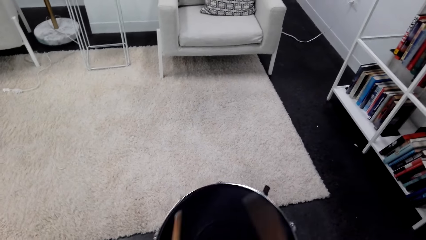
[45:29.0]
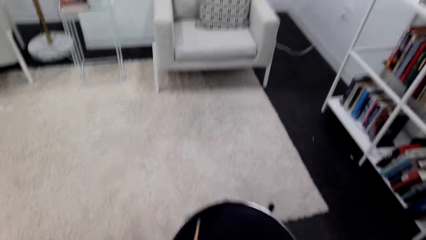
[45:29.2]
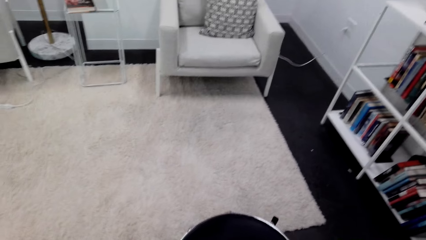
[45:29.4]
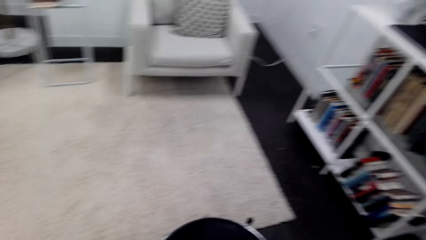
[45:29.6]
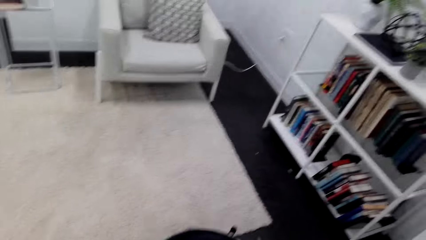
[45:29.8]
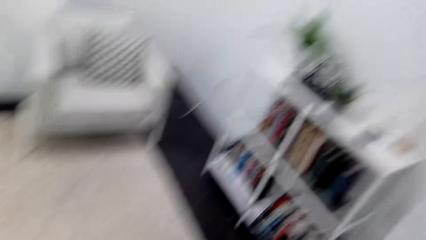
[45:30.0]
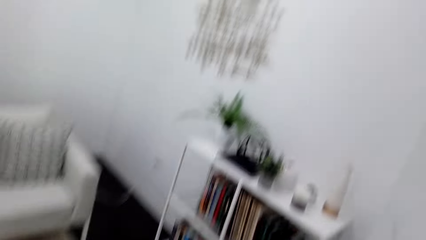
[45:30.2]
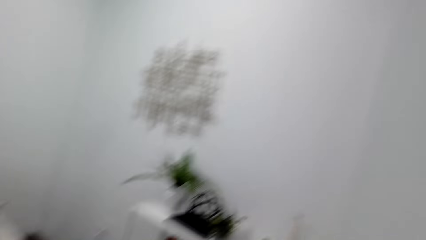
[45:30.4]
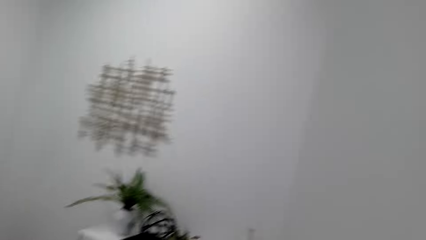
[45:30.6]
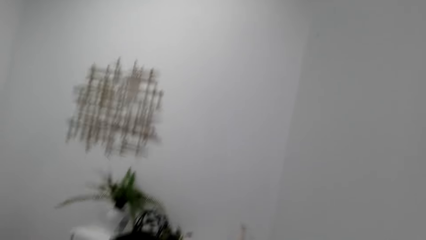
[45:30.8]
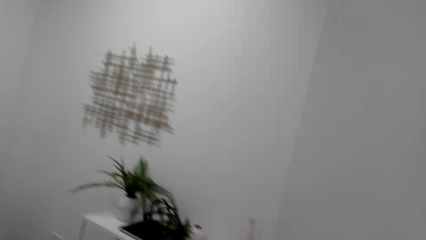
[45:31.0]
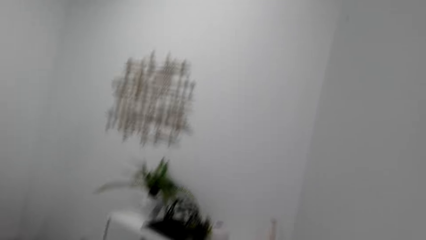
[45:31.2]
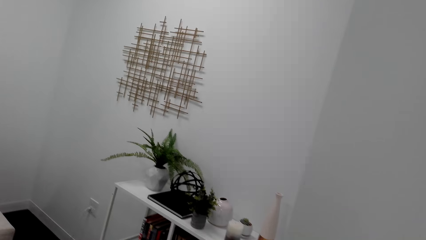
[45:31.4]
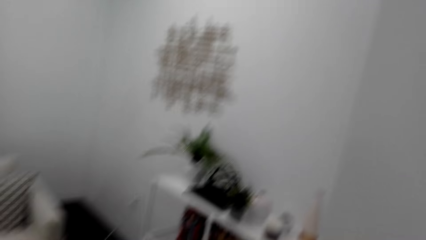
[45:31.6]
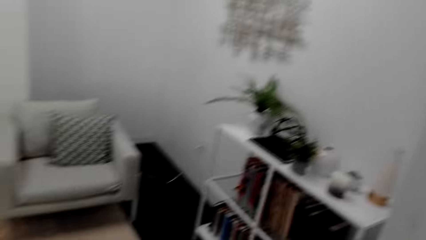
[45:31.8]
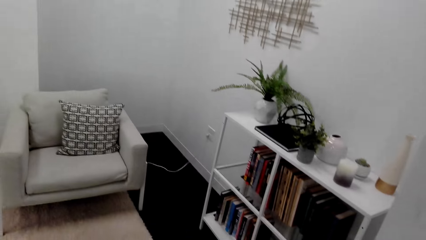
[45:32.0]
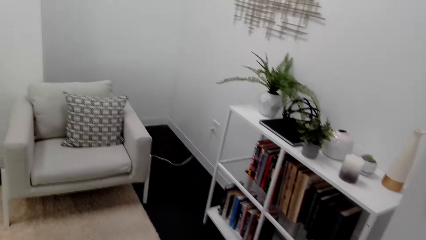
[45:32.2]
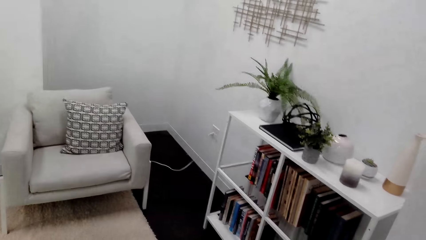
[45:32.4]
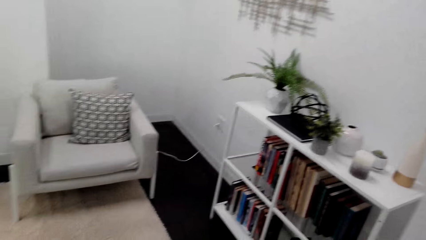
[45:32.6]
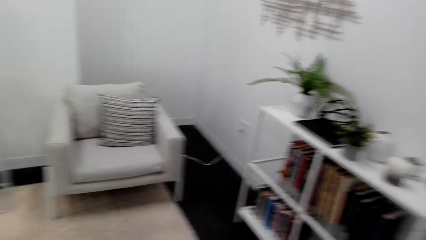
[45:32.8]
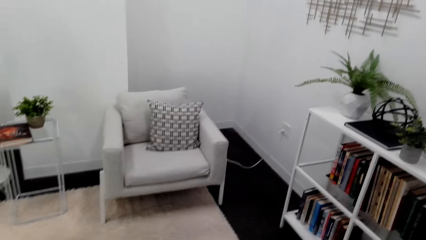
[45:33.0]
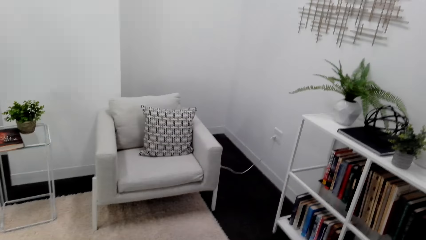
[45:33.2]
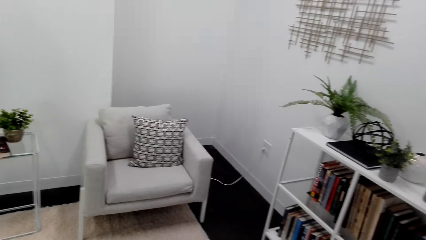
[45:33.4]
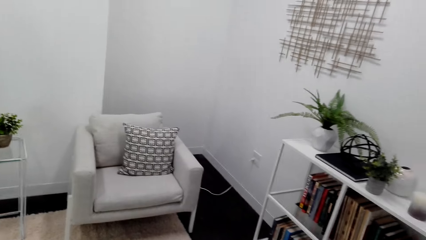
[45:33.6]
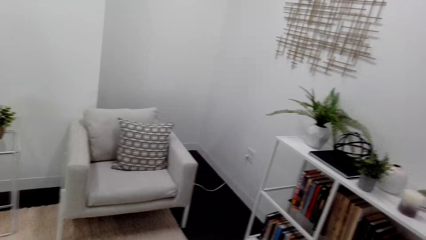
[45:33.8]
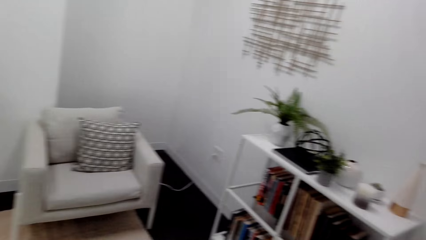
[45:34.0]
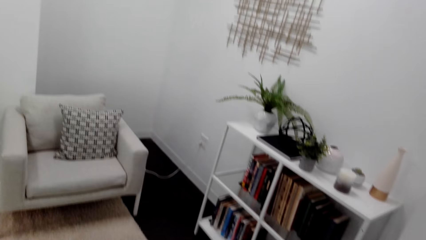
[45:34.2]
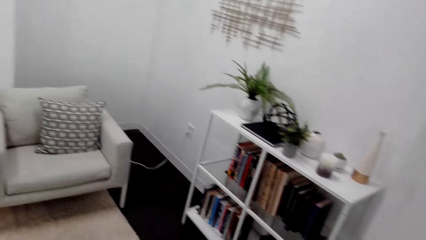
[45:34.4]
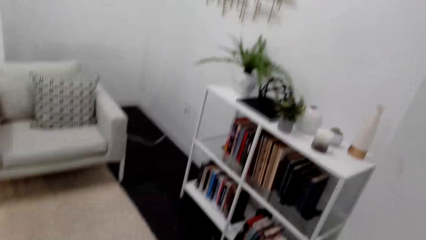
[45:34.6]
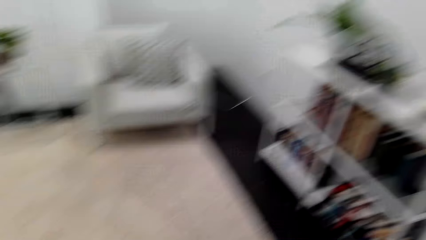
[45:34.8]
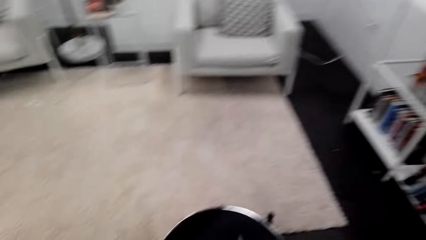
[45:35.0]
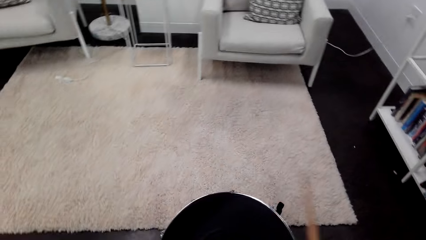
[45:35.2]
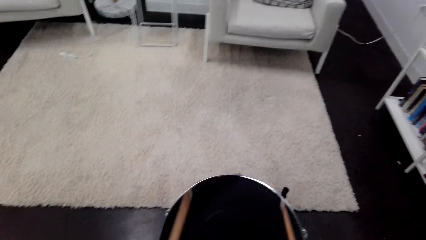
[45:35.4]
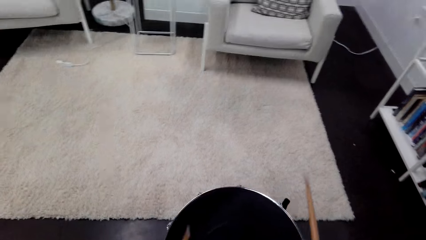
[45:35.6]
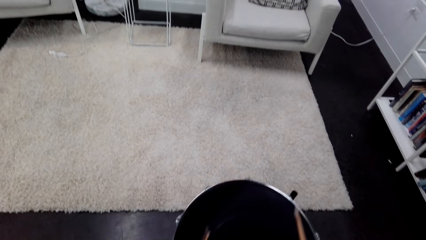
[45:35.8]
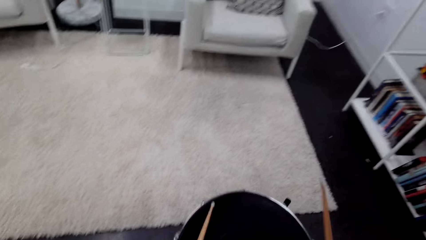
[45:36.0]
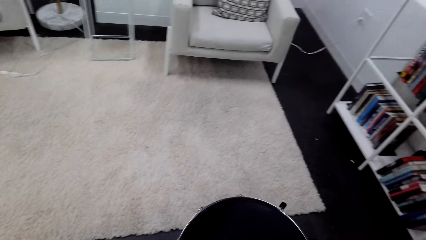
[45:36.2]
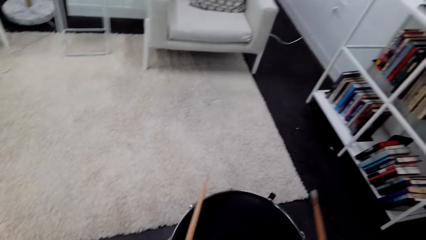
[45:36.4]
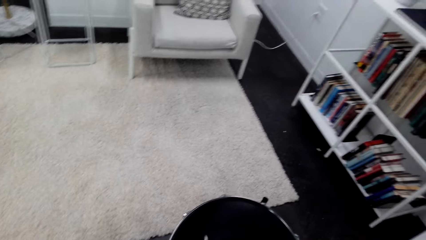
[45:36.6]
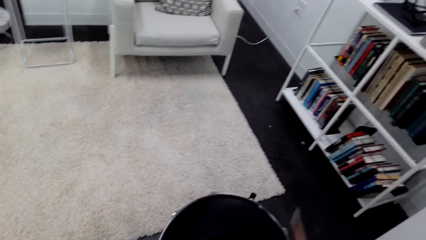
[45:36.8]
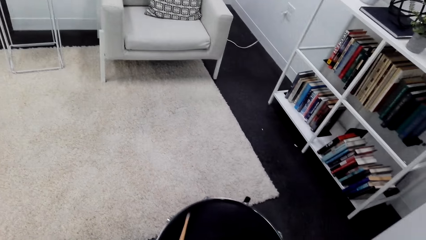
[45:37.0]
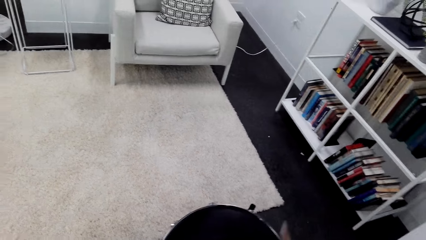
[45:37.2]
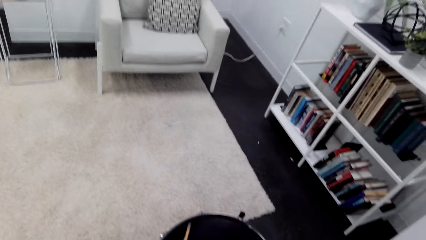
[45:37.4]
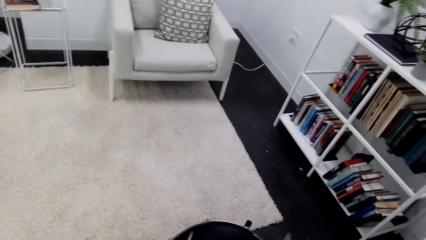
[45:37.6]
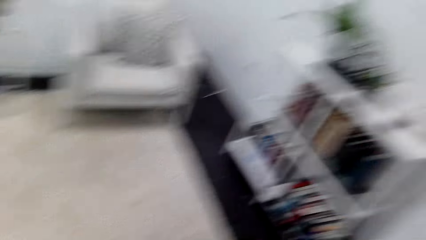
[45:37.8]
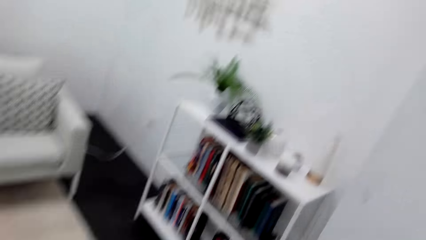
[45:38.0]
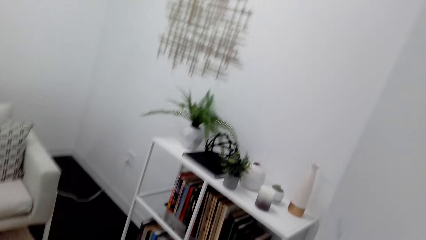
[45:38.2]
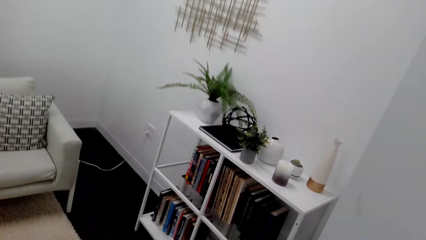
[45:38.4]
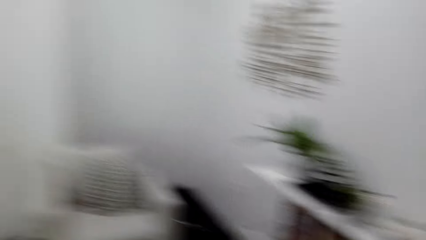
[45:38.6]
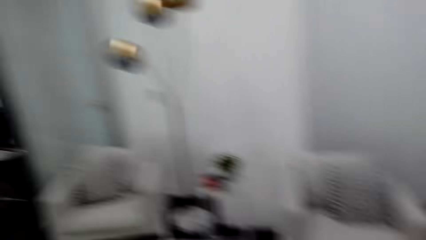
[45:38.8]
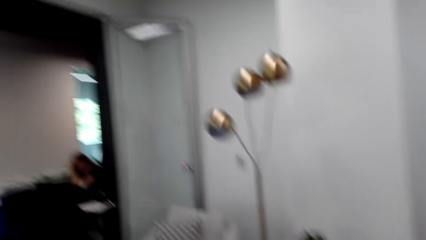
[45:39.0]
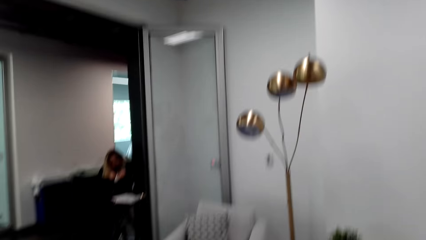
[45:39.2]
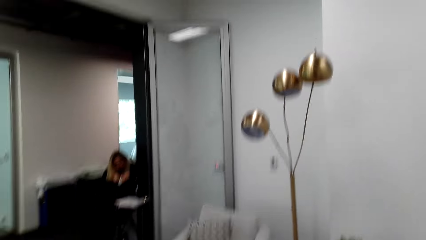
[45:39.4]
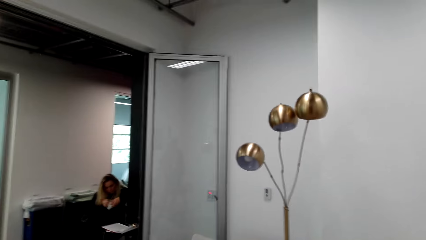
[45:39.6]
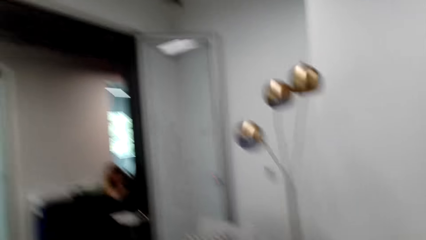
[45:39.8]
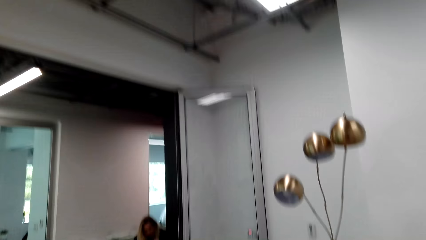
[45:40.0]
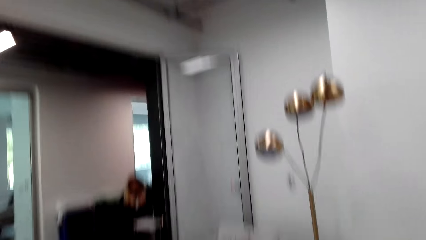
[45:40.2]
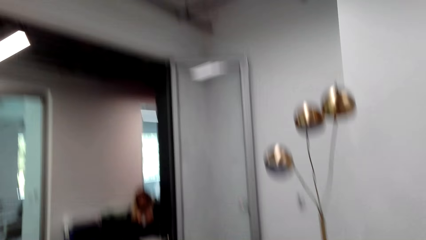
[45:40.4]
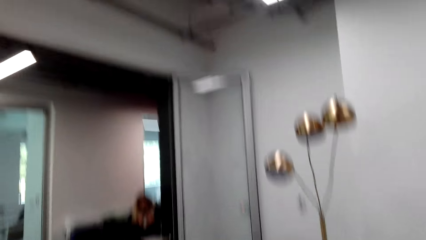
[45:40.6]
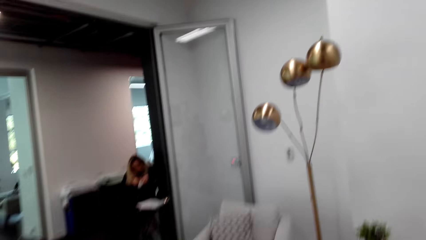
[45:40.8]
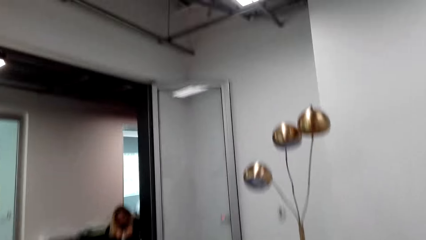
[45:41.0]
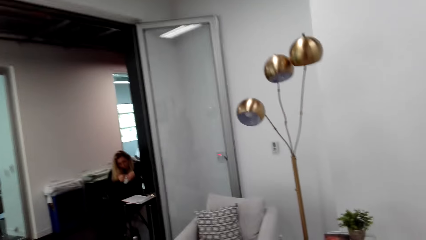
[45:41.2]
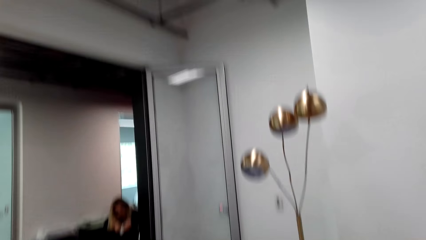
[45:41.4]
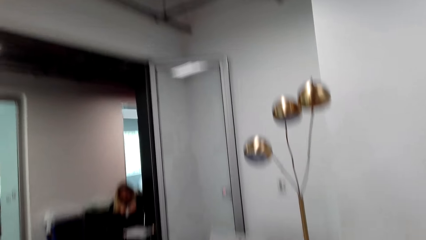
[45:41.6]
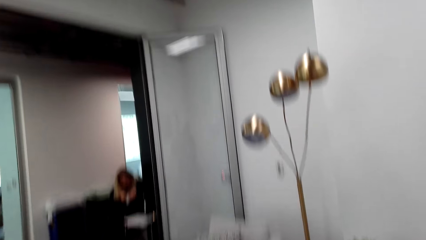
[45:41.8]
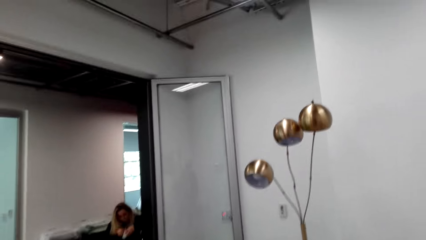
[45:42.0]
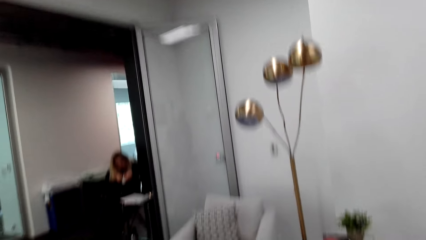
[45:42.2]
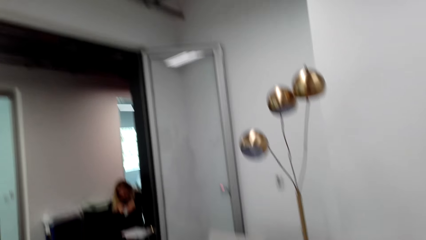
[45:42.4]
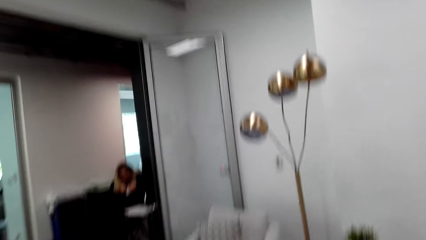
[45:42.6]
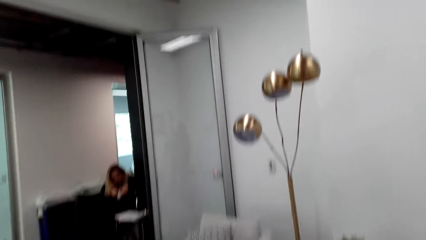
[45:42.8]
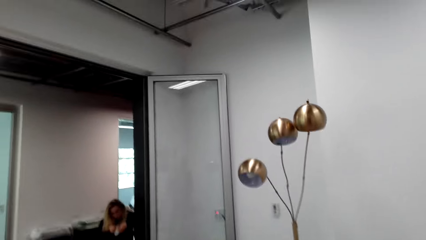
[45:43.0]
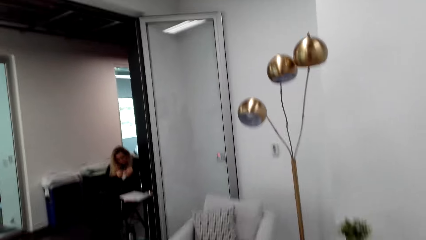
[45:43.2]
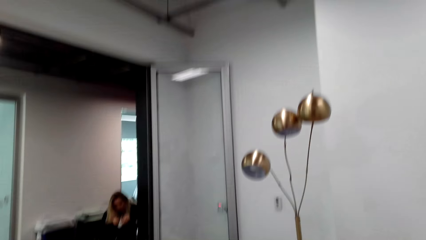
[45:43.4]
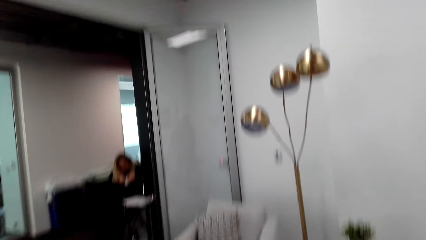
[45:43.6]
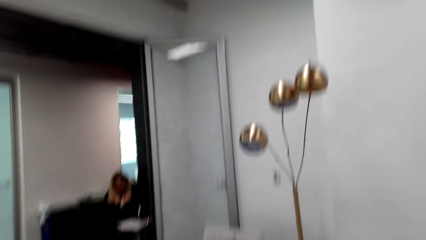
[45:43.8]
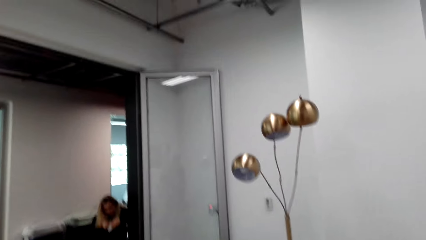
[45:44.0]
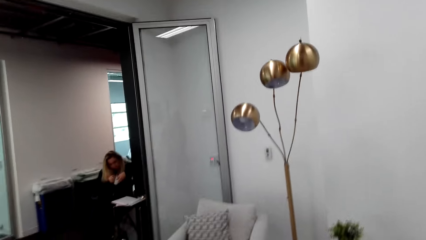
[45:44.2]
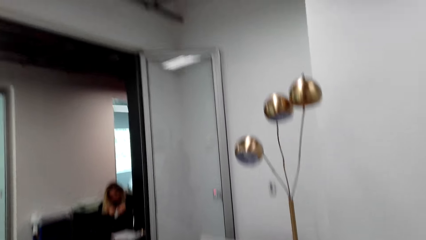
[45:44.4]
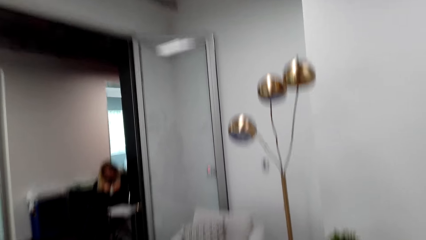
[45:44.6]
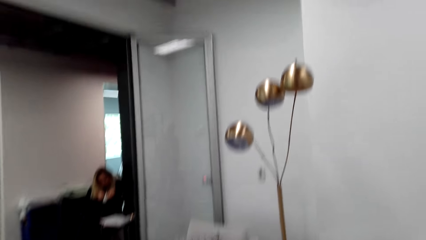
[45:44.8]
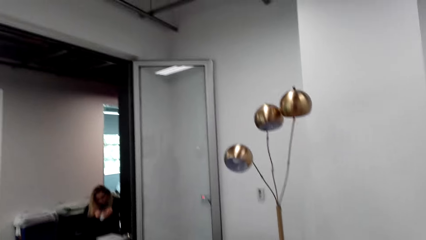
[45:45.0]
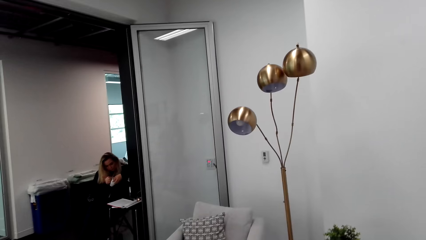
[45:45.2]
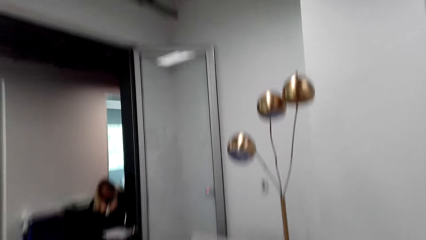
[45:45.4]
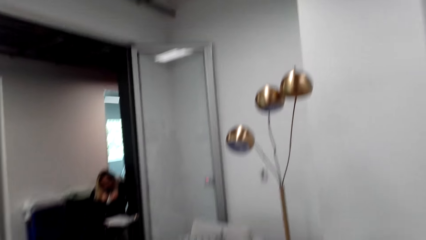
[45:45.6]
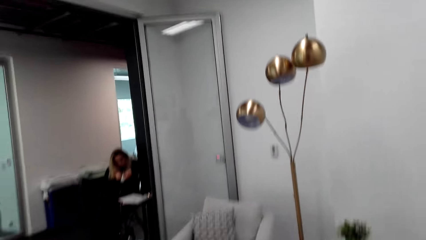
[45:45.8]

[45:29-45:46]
A lady sits in the room. The camera wearer beats the drum and looks around.
